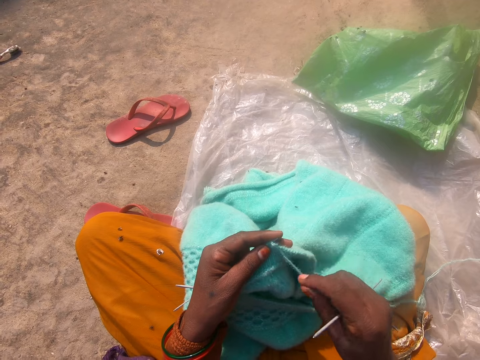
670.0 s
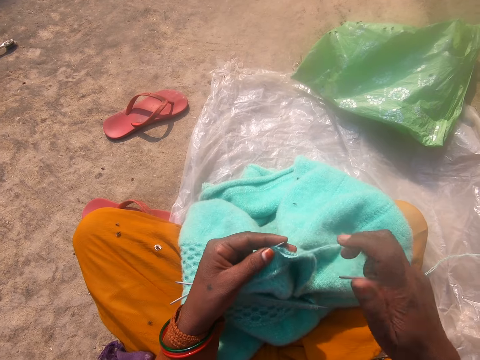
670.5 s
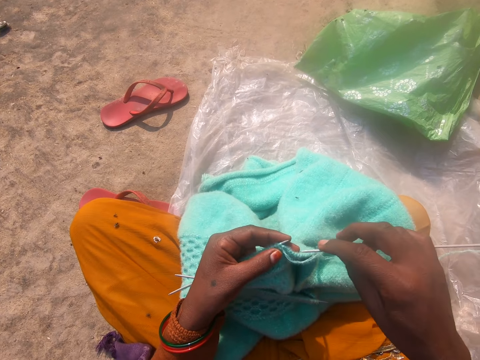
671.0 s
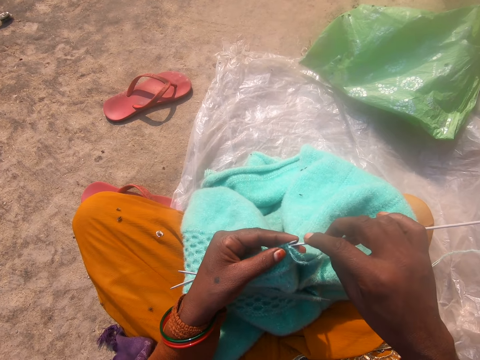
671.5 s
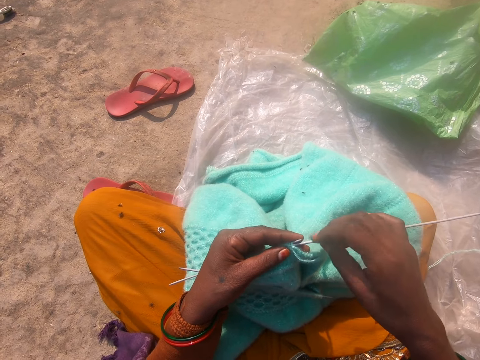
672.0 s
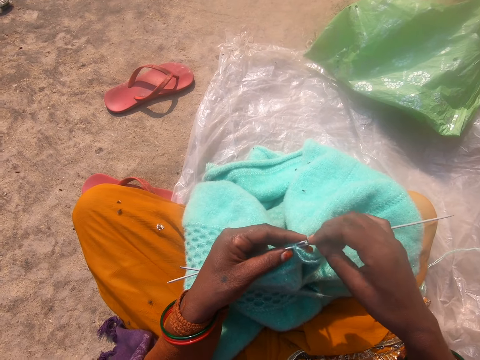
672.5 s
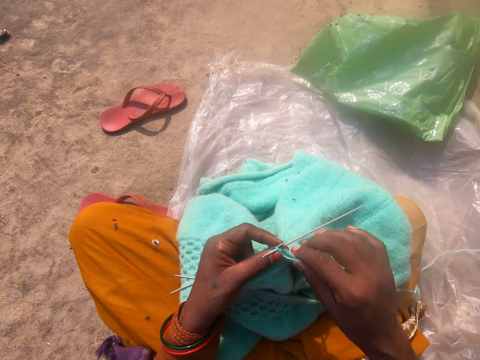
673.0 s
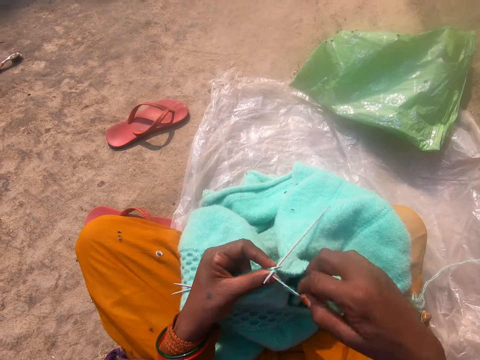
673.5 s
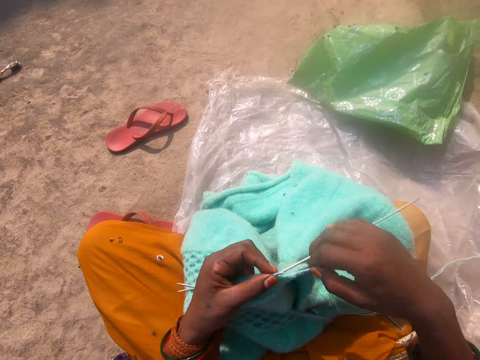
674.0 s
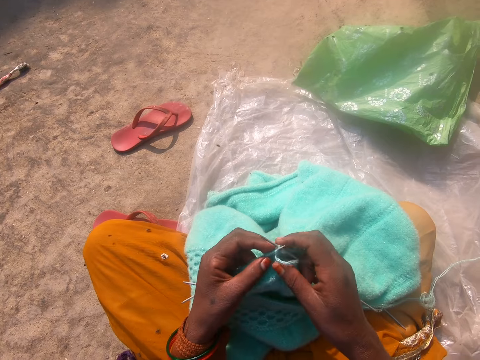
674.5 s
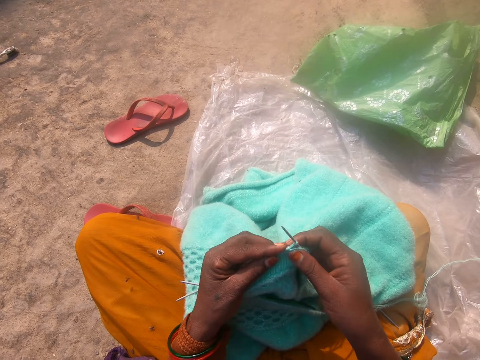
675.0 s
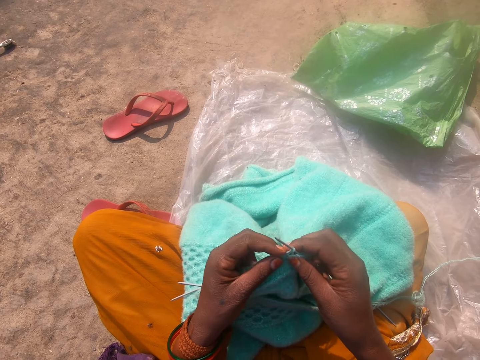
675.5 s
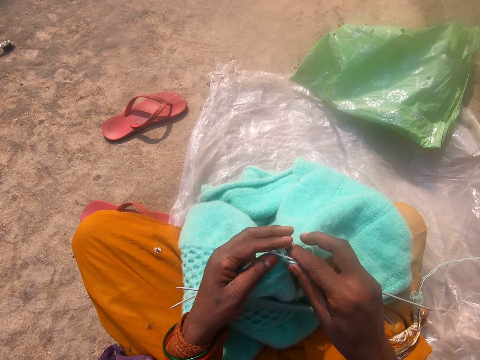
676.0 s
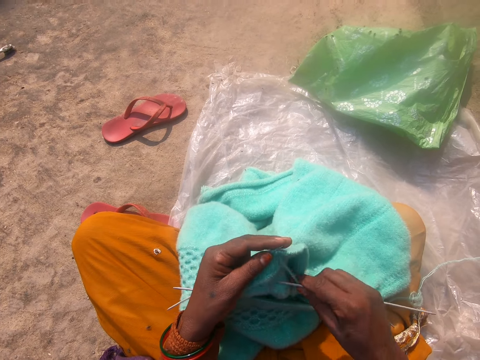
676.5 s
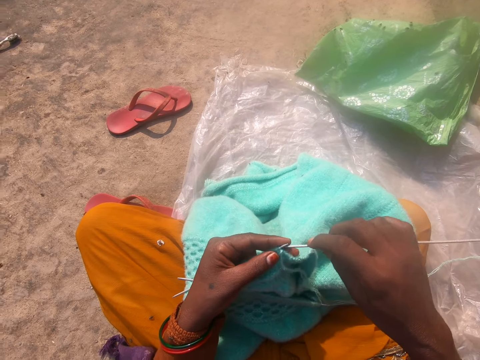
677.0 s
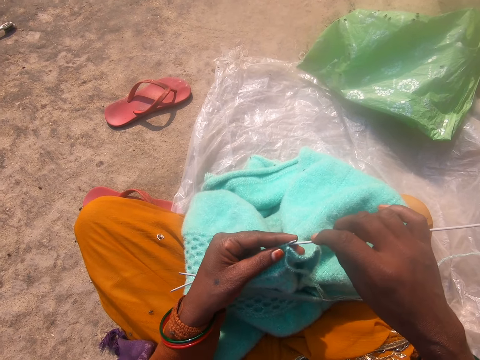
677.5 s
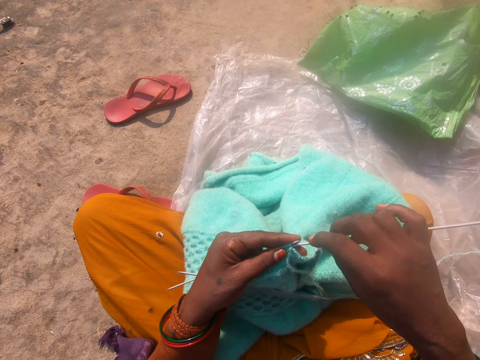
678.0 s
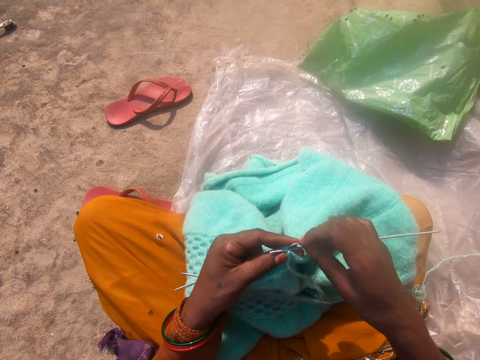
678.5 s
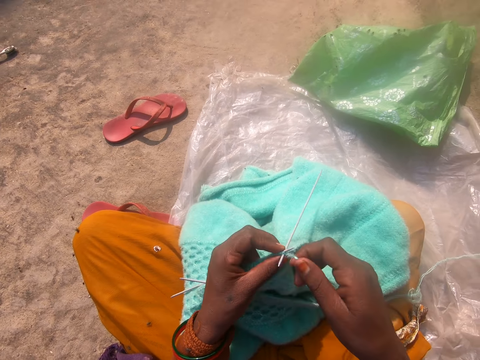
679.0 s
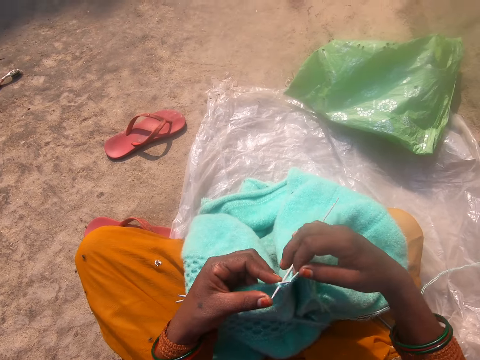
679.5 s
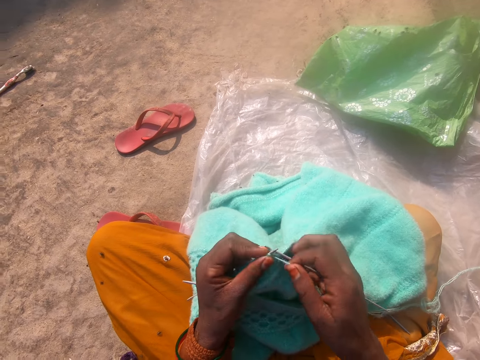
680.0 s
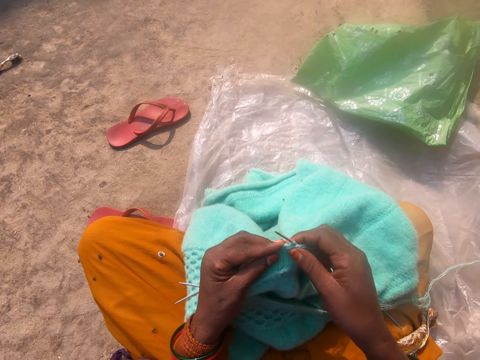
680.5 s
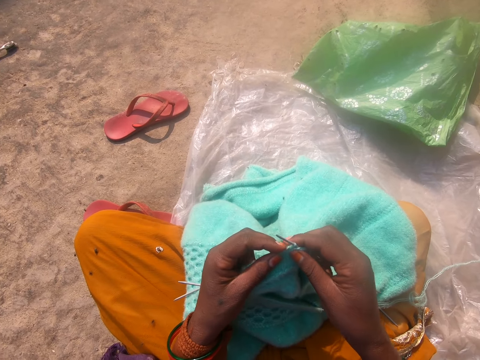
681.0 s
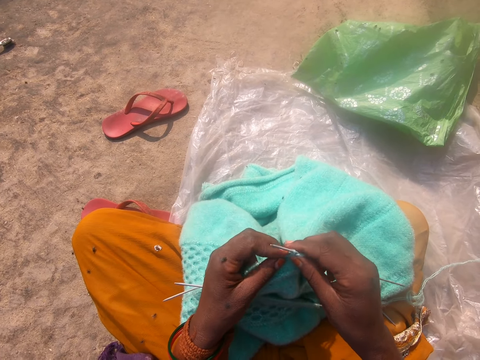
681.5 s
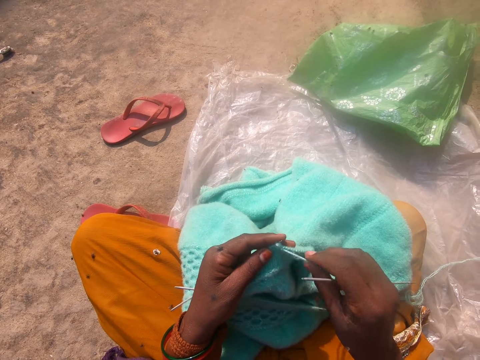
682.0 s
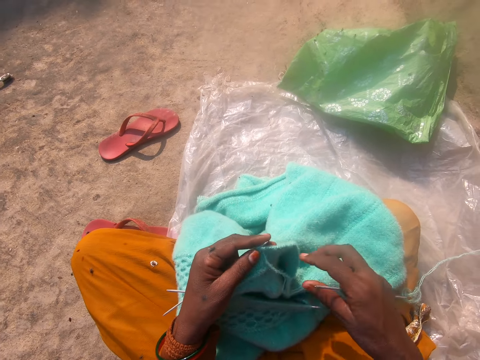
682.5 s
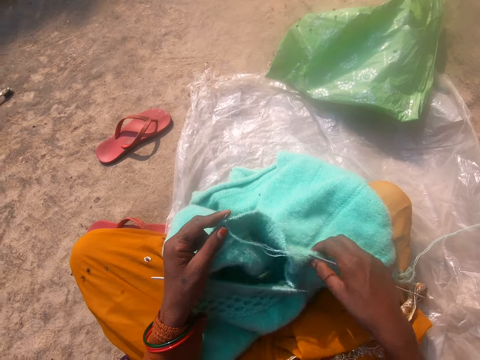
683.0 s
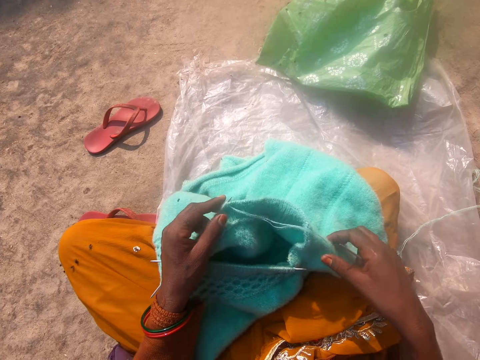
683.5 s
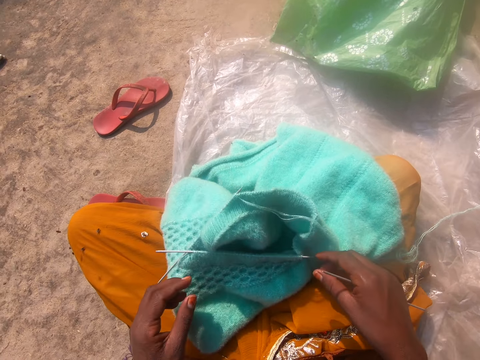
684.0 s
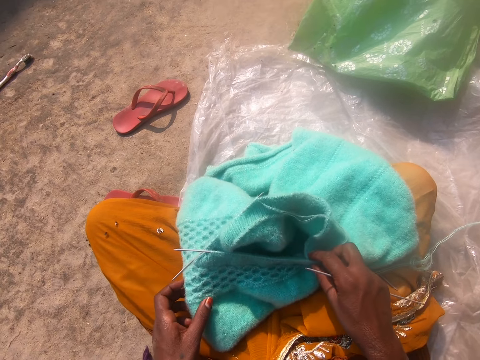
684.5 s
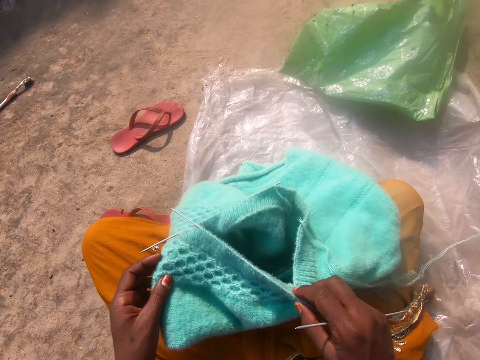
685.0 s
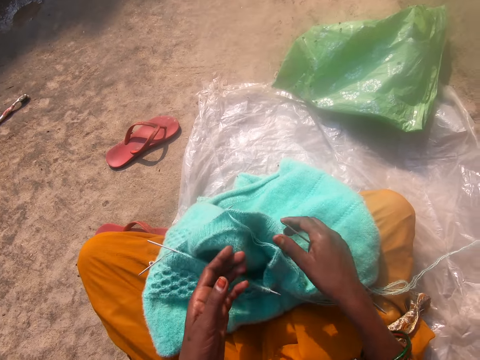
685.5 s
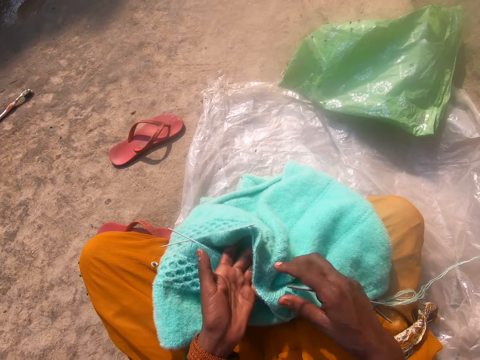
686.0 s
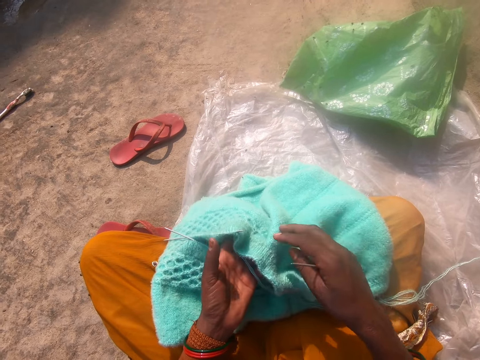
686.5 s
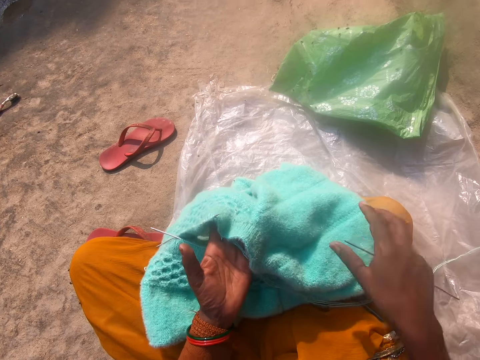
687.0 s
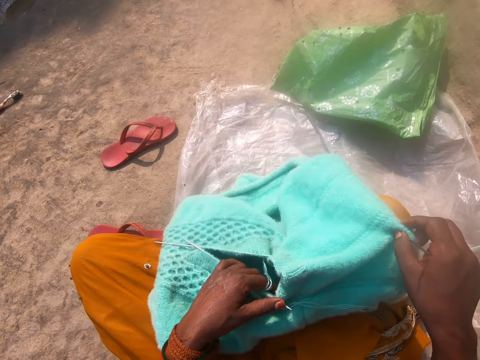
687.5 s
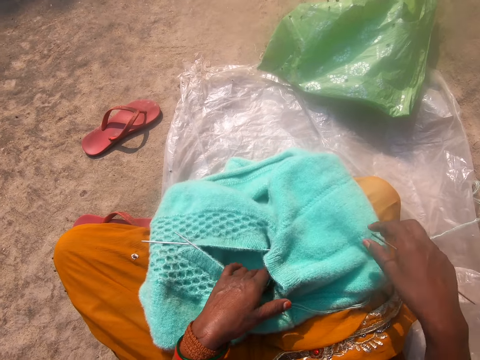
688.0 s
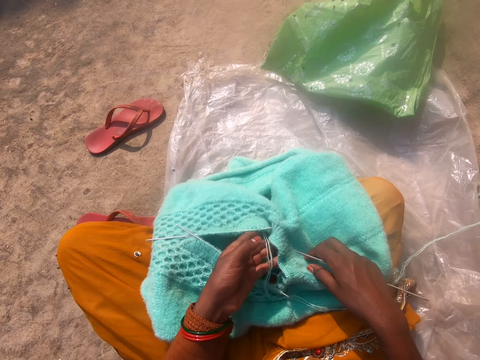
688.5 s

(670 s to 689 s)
The camera wearer pulls the thread with hands. They fix the crochet hook in the fabric. They knit the fabric with the crochet hook. They remove the crochet hook from the fabric. They fix the crochet hook in the fabric. They knit the fabric with the crochet hook. They remove the crochet hook from the fabric. They pull the thread in the fabric. They look at the fabric. They adjust the fabric with both hands.

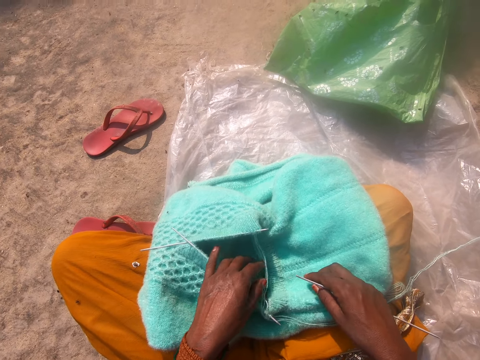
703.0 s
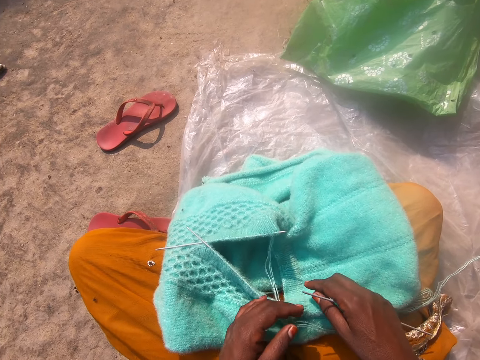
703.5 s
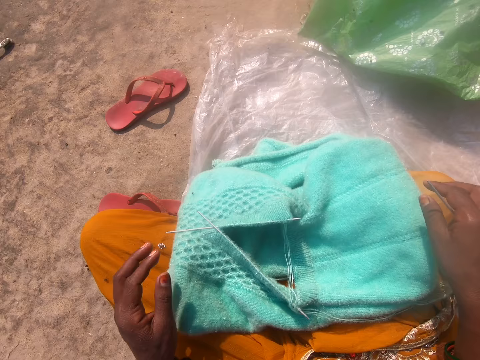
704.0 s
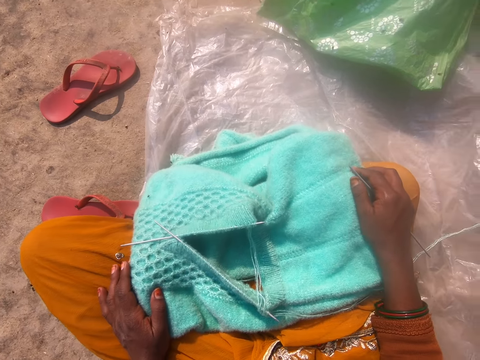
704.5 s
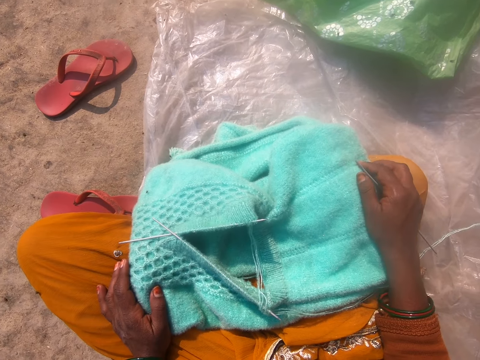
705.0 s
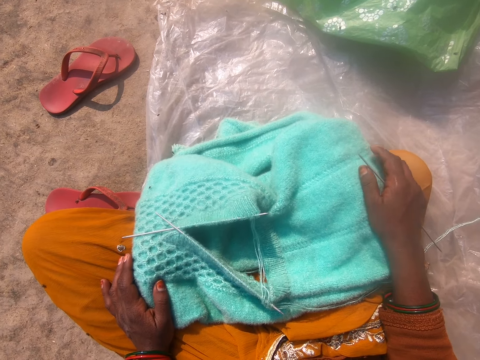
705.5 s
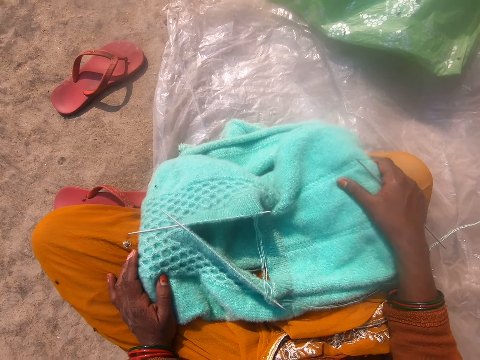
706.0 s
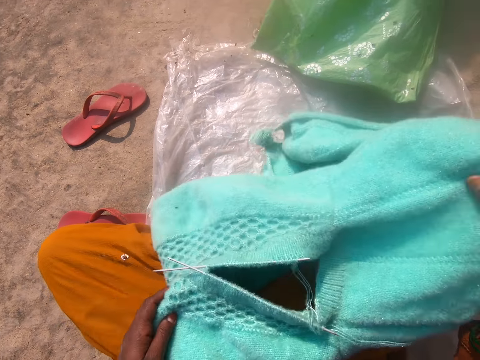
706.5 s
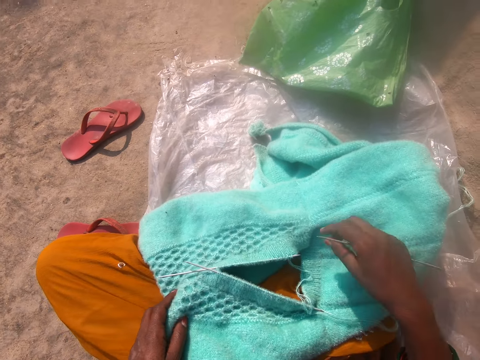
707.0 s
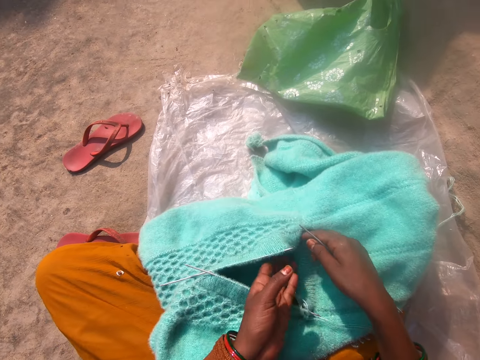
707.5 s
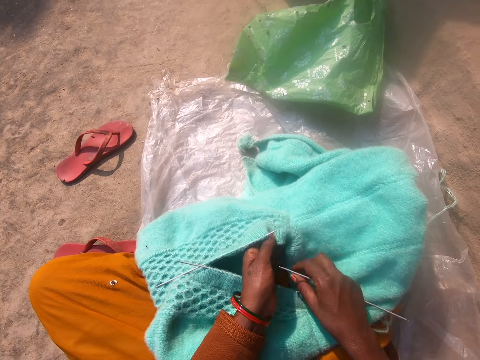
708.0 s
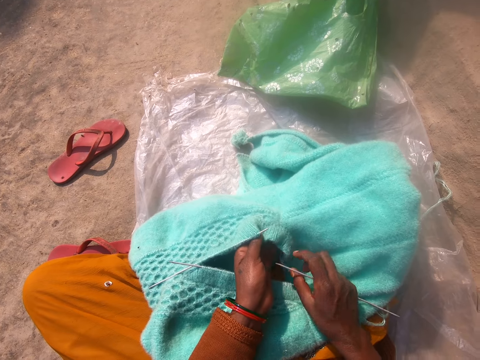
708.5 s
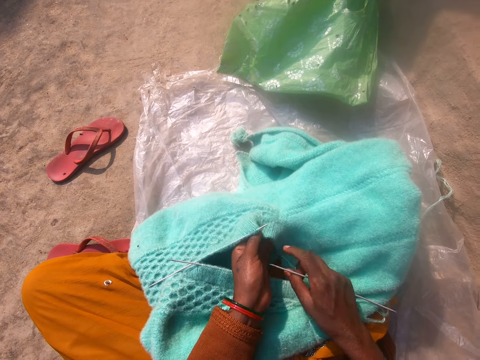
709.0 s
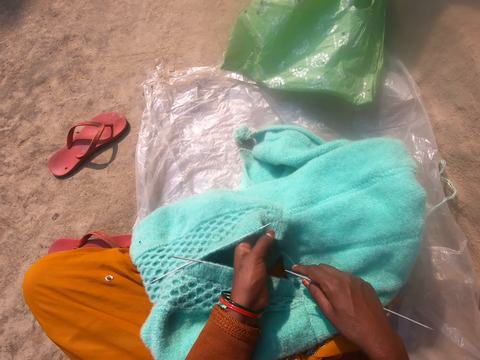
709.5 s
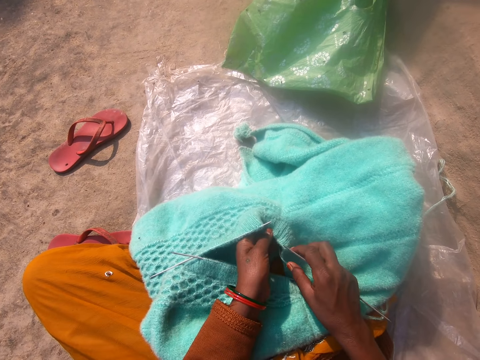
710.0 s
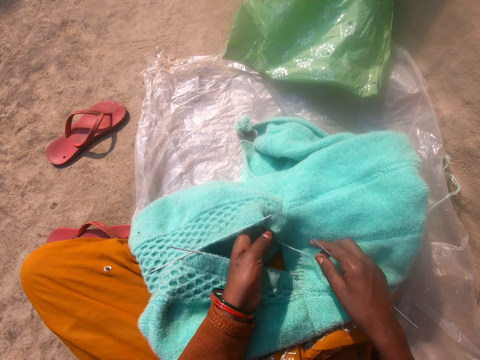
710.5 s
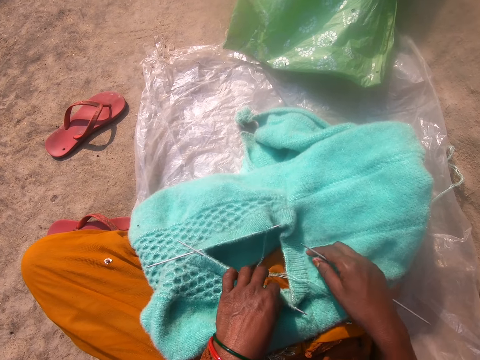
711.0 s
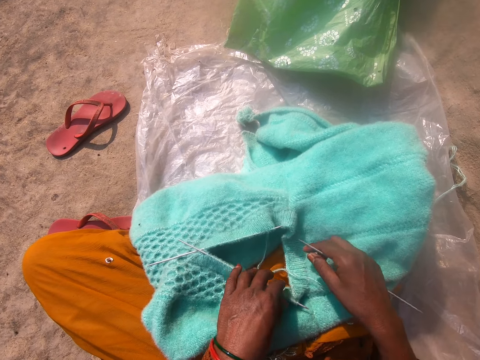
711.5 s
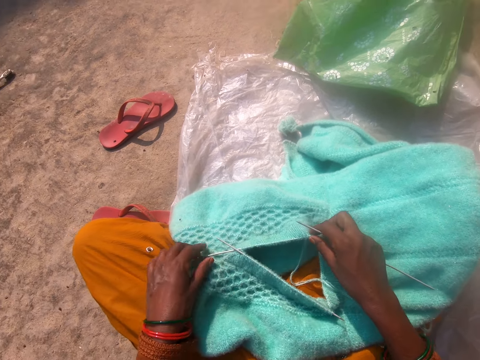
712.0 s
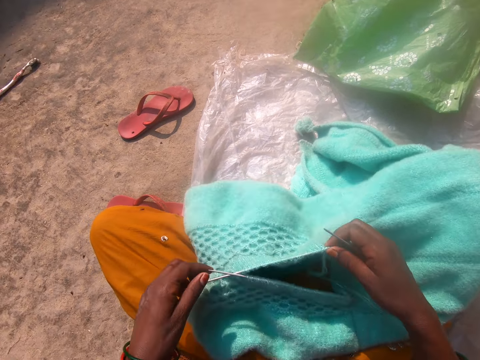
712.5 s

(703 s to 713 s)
The camera wearer adjusts the fabric with both hands. They look at something. They look at the fabric.
